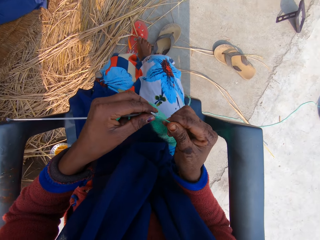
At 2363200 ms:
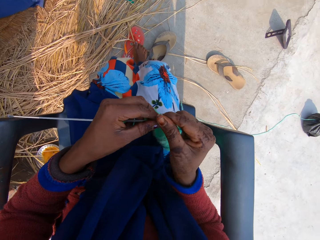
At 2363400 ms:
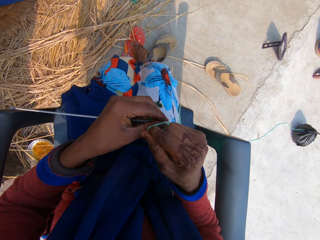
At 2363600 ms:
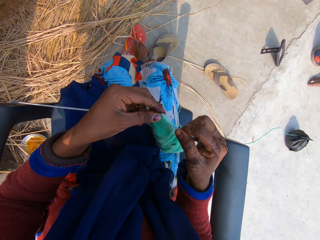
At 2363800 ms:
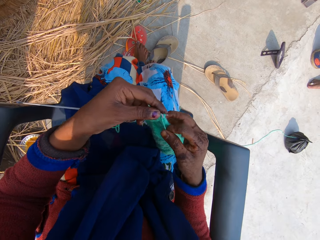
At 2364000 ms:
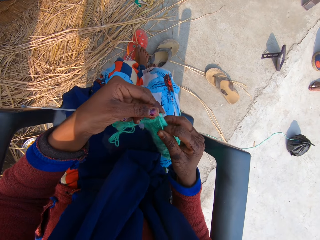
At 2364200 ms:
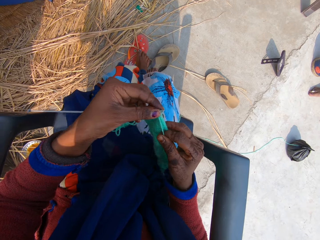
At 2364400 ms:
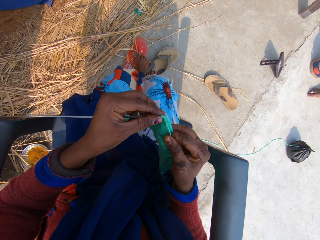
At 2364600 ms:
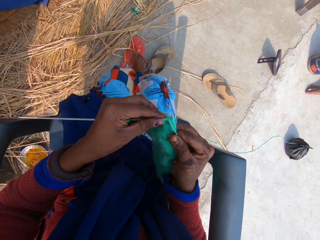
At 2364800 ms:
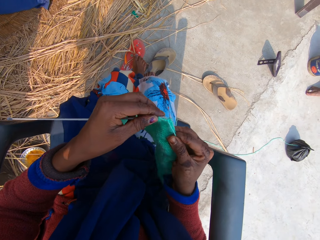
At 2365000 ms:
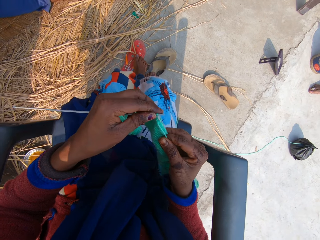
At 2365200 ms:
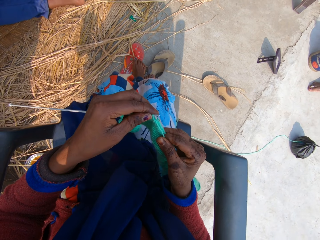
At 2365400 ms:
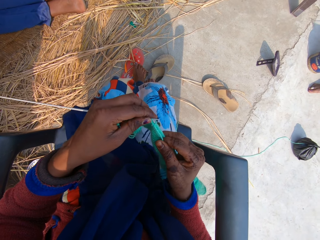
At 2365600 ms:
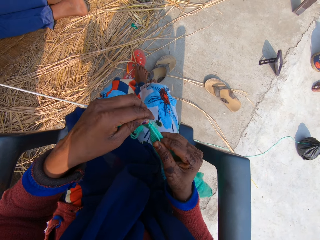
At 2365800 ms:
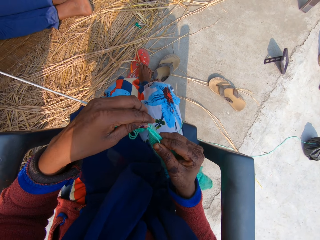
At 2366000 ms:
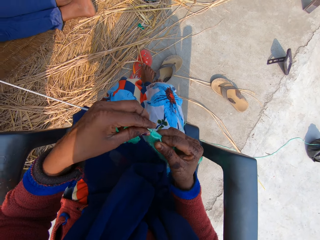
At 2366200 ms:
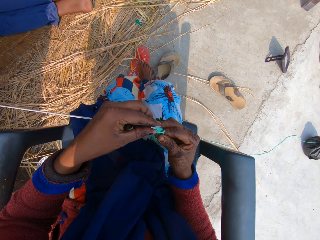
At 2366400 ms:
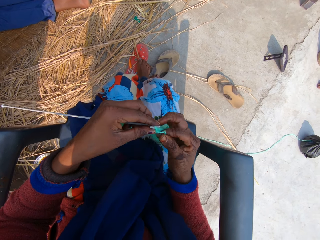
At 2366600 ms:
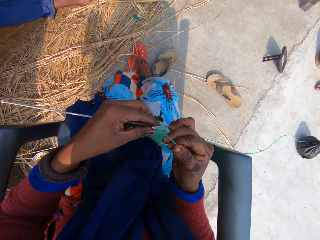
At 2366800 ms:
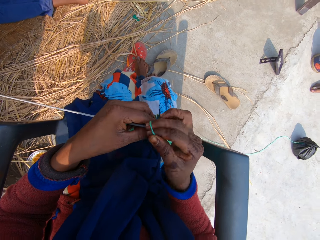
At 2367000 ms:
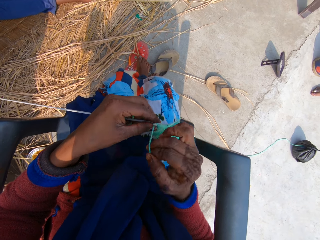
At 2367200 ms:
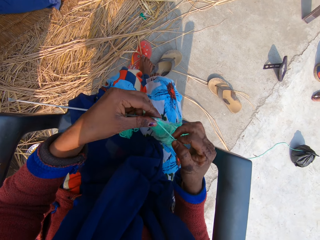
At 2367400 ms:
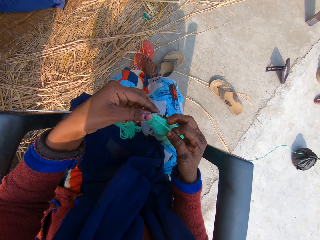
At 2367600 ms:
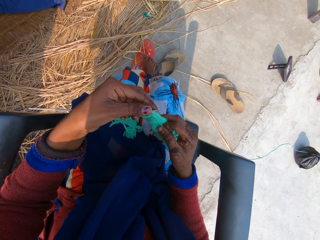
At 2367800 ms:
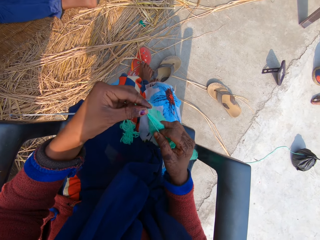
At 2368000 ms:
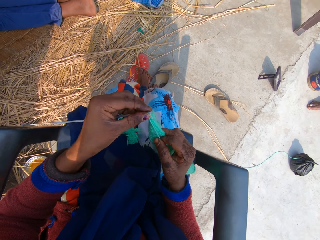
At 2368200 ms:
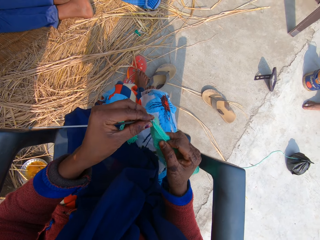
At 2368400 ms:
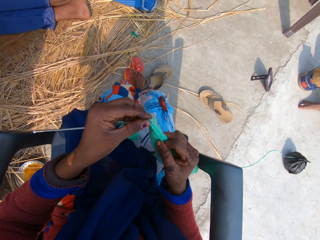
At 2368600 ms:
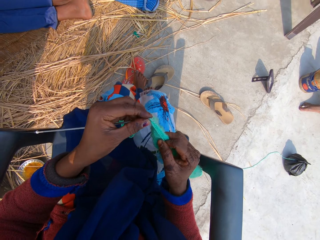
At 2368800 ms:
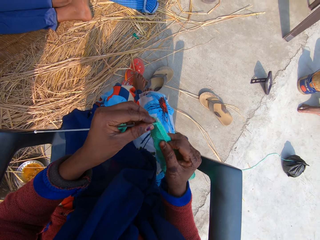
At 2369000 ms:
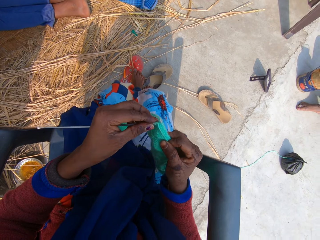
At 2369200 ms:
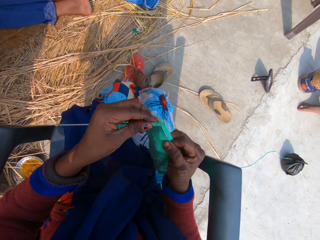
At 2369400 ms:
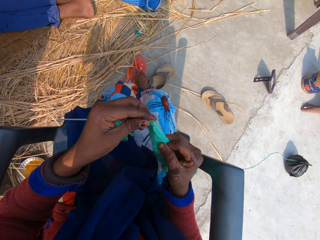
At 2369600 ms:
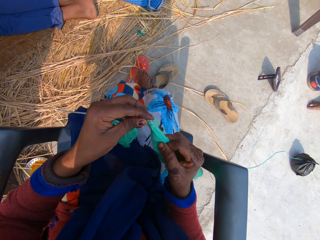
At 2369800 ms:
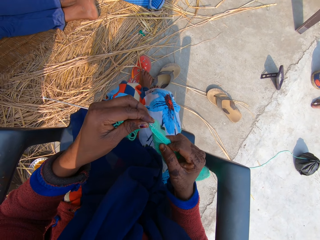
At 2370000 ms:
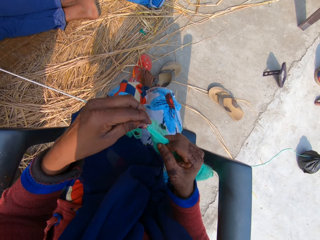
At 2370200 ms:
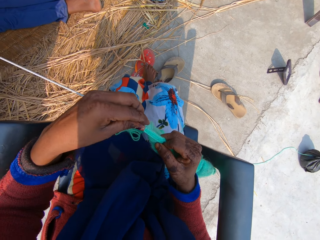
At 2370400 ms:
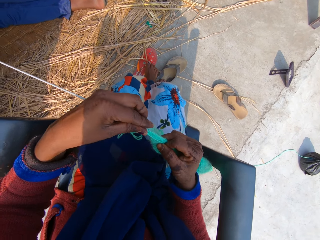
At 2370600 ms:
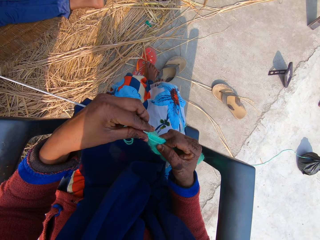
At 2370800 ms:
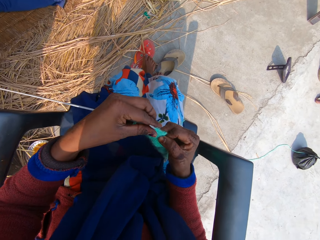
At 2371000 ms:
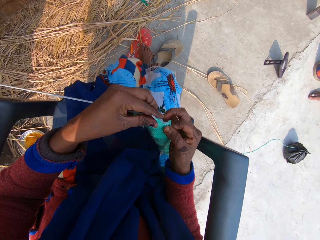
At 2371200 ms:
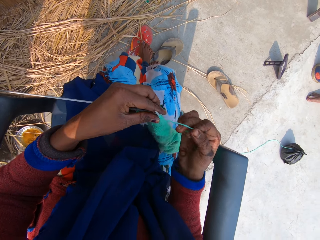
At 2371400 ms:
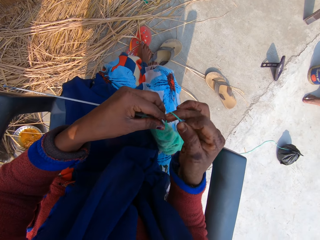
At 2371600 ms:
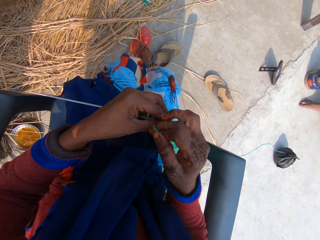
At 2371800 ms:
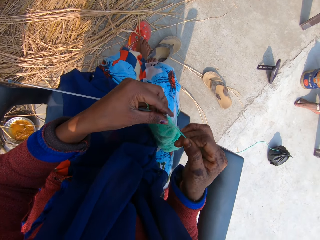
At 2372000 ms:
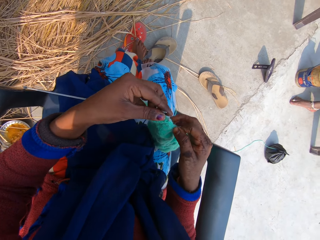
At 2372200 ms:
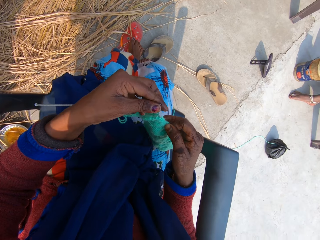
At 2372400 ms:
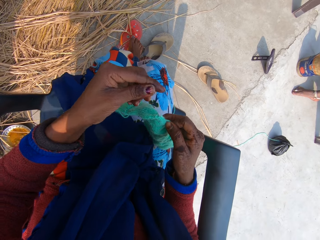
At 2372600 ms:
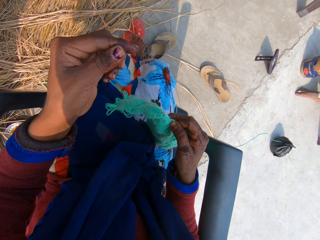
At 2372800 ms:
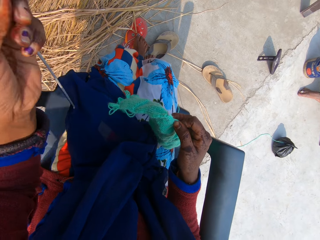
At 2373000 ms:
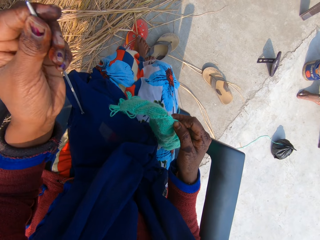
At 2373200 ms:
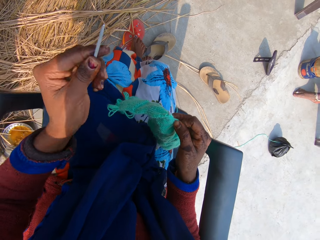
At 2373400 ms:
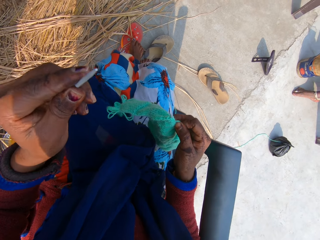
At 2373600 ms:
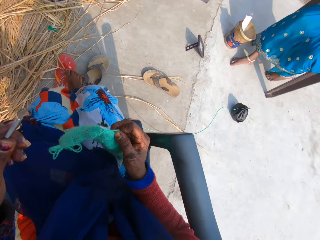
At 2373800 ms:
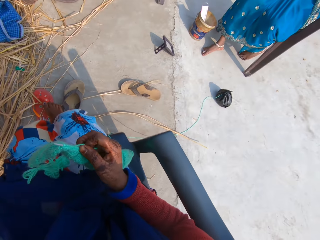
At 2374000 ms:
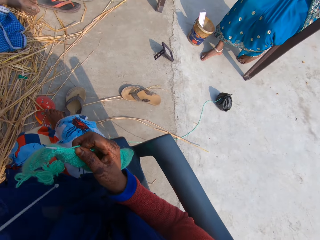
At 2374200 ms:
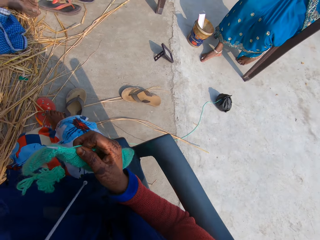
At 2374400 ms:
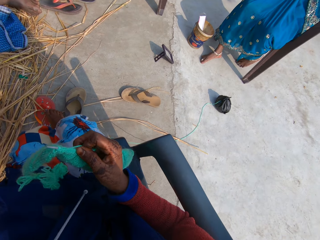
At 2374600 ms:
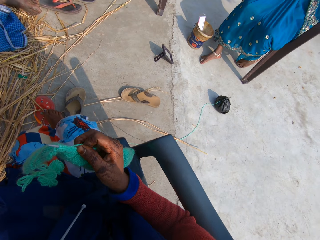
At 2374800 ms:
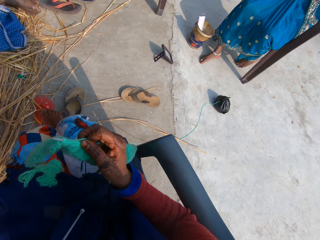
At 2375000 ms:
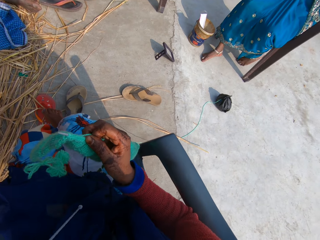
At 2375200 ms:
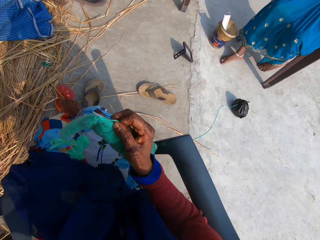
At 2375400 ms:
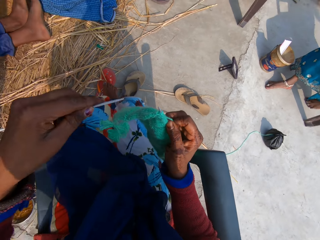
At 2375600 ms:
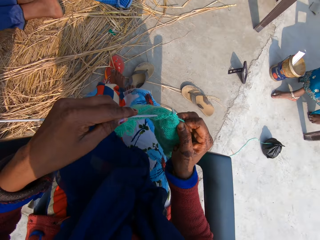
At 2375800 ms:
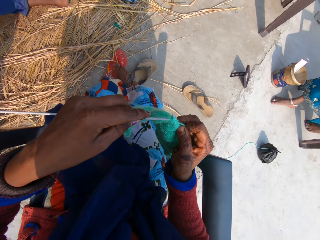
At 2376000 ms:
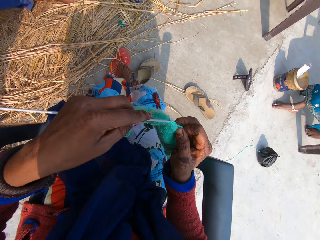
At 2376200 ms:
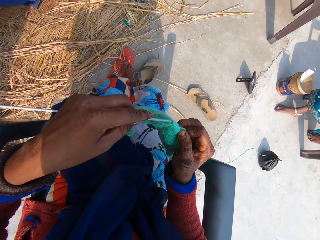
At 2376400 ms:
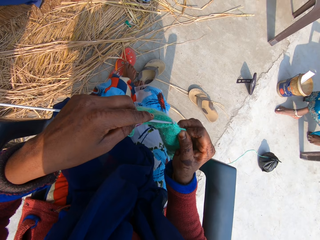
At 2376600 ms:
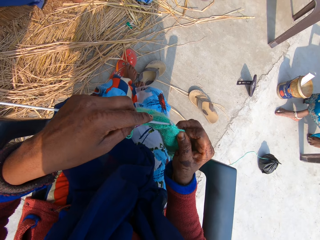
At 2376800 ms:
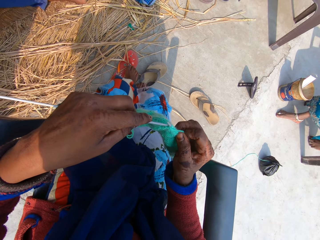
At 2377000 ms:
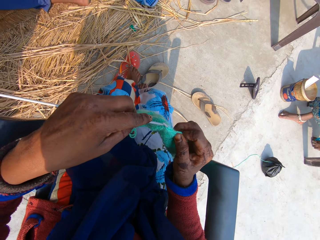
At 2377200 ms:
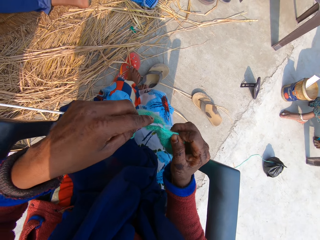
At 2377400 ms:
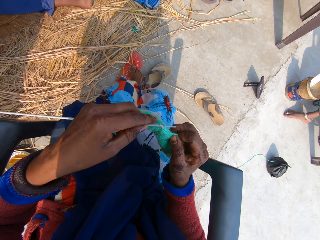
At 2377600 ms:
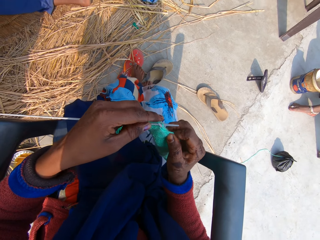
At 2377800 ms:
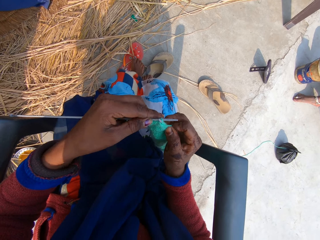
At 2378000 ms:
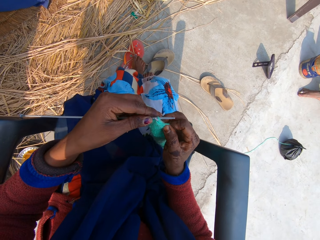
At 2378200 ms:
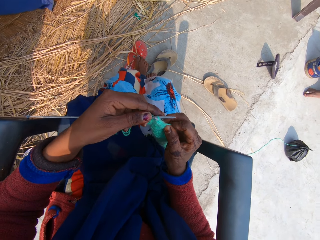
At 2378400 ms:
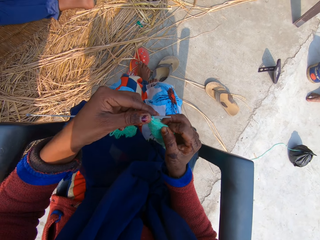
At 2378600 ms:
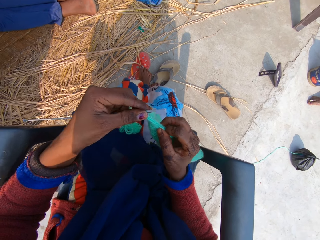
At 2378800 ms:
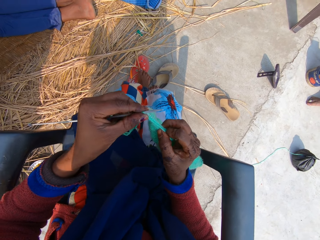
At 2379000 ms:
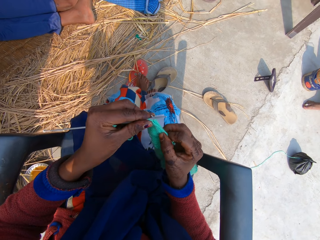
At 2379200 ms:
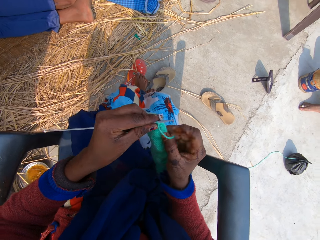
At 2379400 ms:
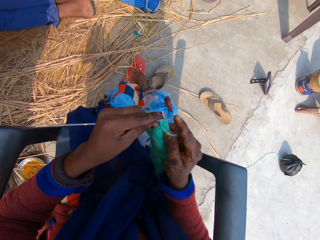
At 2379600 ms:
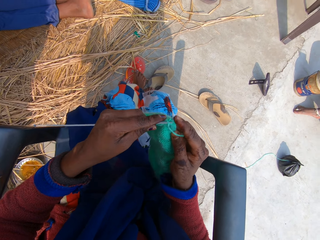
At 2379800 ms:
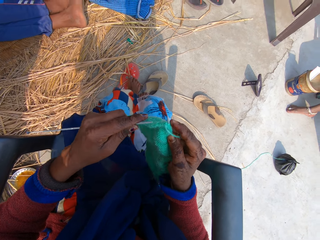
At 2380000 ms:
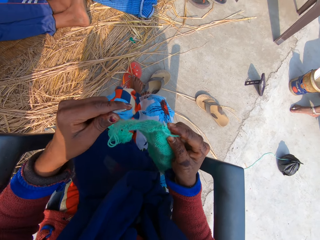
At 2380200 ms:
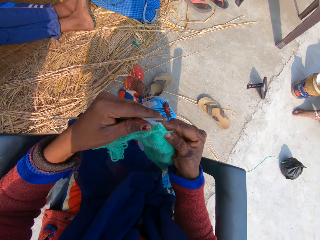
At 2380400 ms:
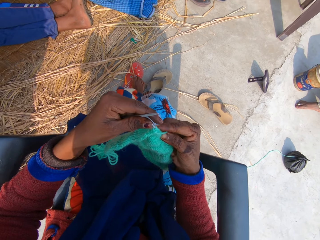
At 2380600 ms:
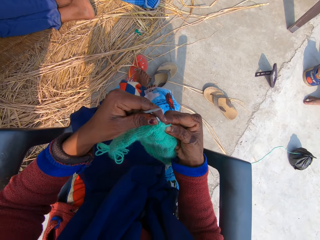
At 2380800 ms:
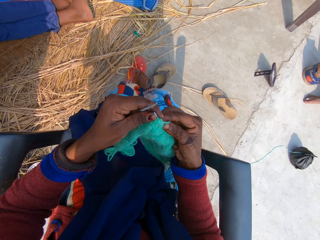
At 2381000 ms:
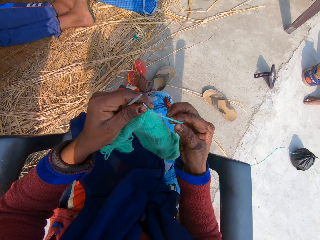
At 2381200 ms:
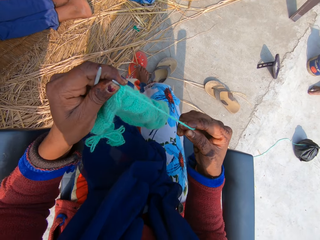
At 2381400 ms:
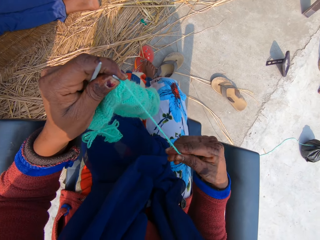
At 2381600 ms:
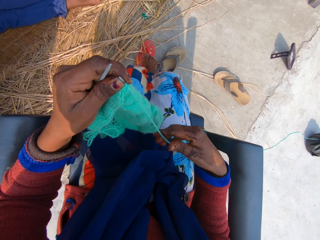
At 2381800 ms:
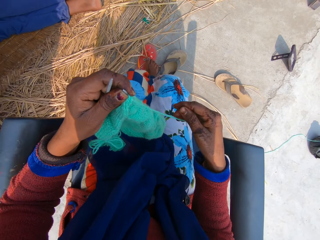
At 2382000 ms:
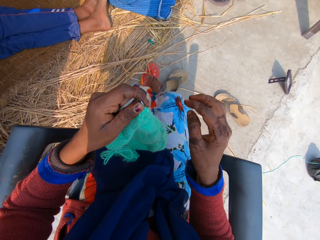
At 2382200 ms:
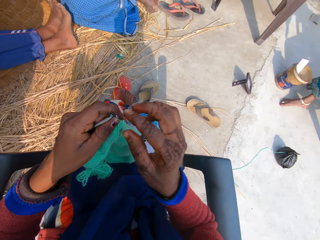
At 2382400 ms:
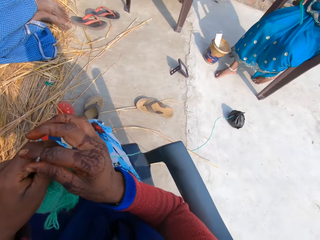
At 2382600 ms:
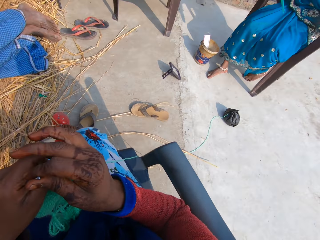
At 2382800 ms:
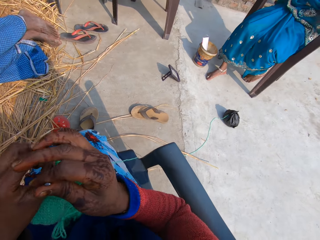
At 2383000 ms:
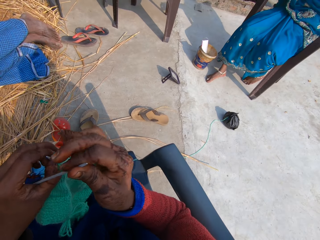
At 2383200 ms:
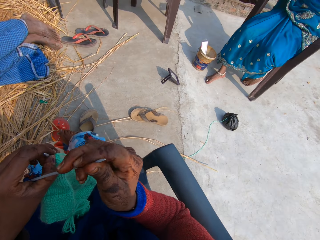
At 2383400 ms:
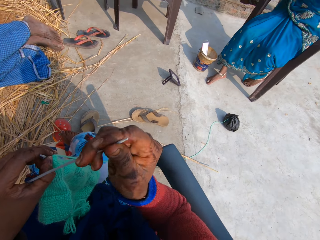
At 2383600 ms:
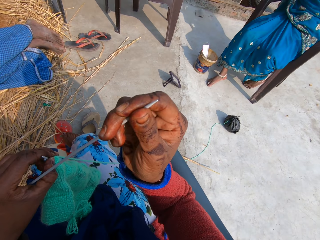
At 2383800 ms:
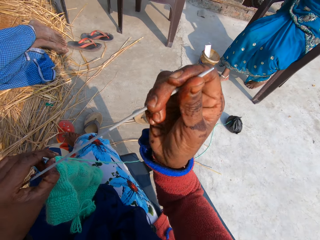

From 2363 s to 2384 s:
The man talks to the camera wearer. The camera wearer talks to the man. The man talks to the camera wearer. The camera wearer raises her left hand with the knitting needle. The man talks to the camera wearer. The camera wearer fixes the knitting needle into the yarn in the yarn fabric. She talks to the man. She knits the yarn into a yarn fabric. The woman talks to the camera wearer. The camera wearer takes the knitting needle from her left hand with her right hand.
